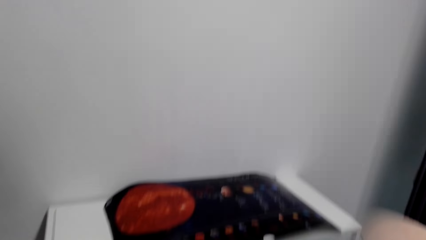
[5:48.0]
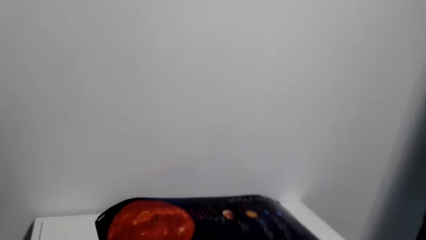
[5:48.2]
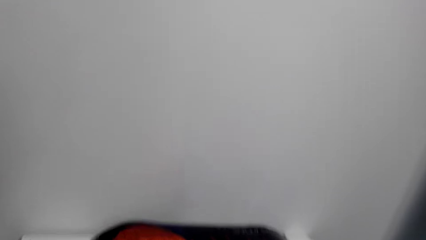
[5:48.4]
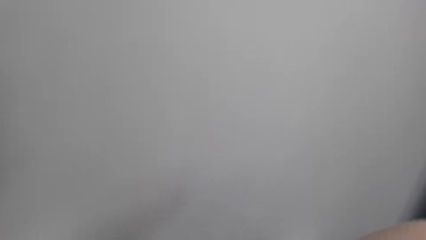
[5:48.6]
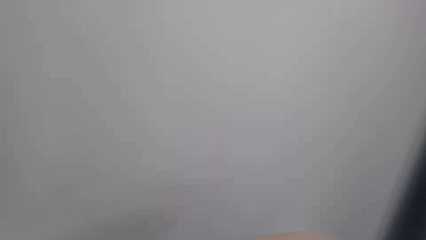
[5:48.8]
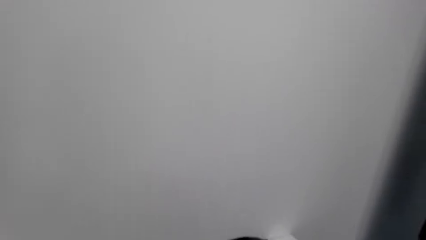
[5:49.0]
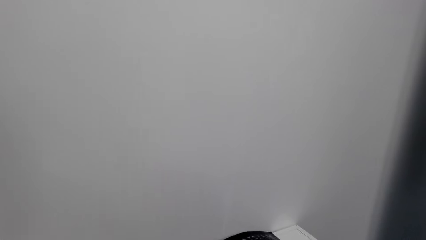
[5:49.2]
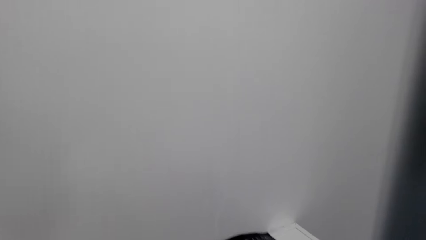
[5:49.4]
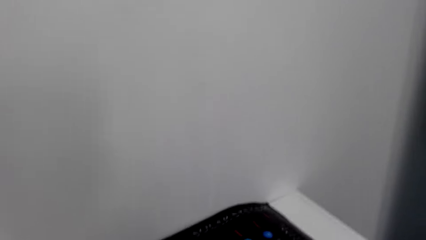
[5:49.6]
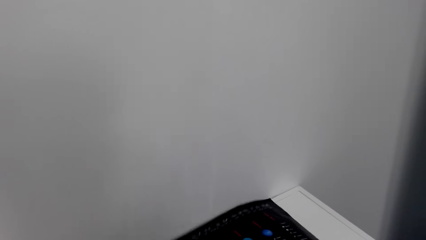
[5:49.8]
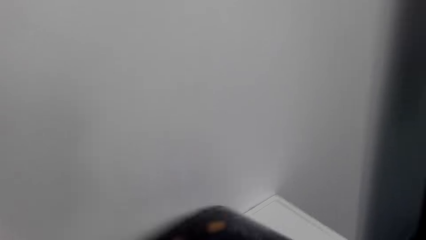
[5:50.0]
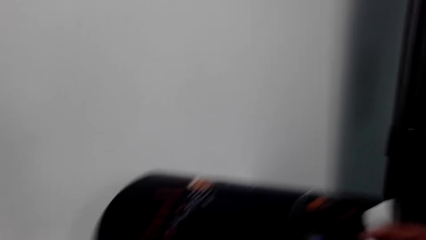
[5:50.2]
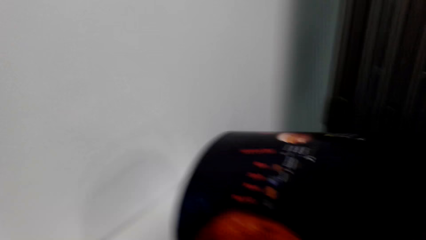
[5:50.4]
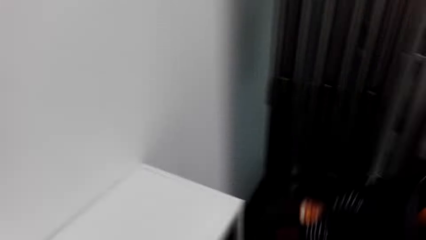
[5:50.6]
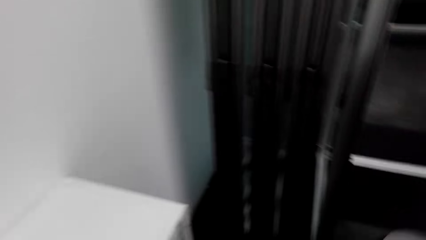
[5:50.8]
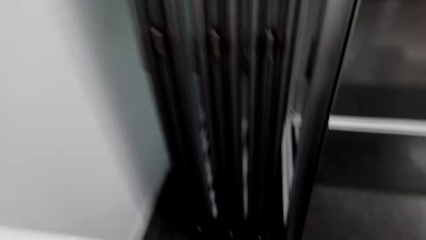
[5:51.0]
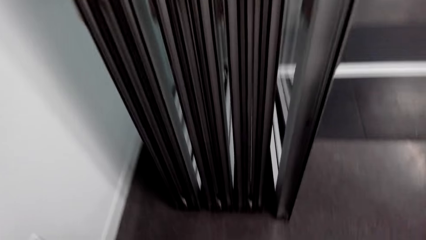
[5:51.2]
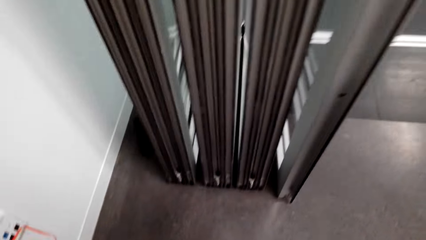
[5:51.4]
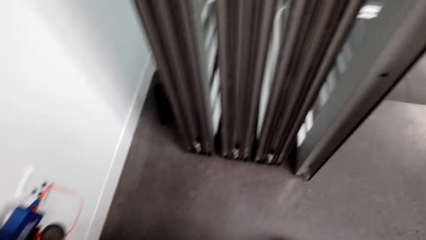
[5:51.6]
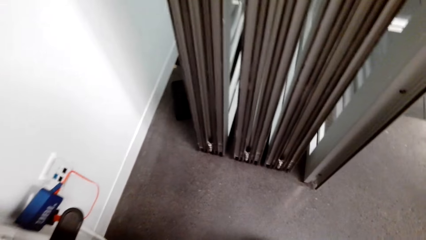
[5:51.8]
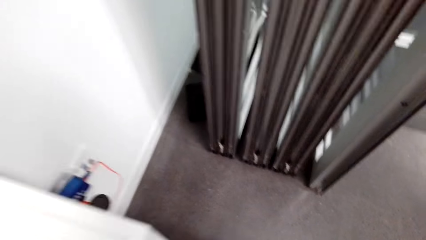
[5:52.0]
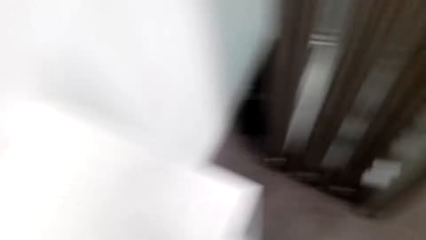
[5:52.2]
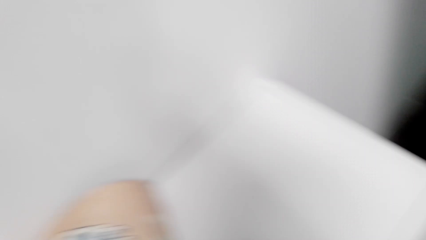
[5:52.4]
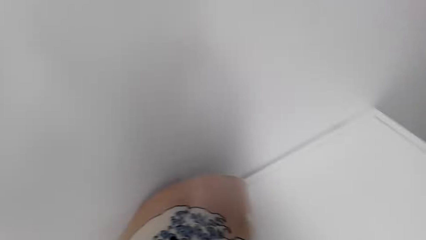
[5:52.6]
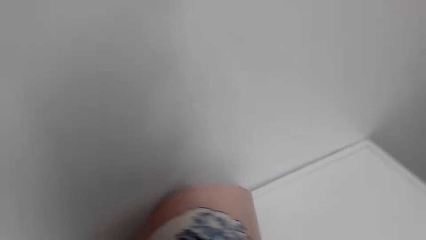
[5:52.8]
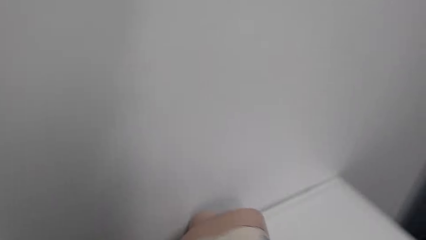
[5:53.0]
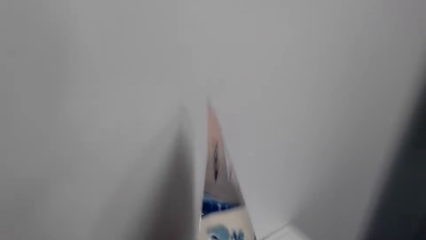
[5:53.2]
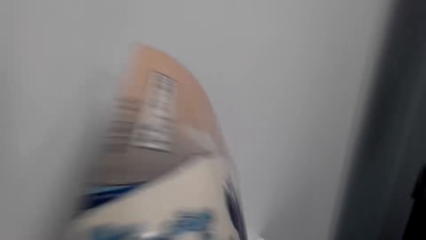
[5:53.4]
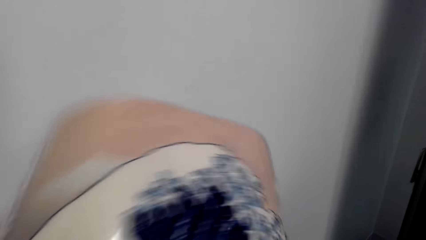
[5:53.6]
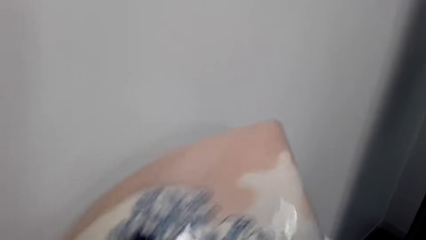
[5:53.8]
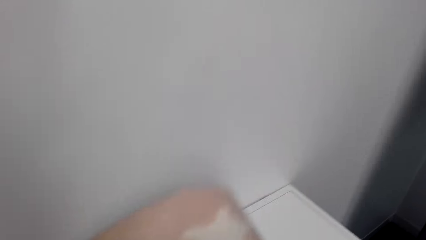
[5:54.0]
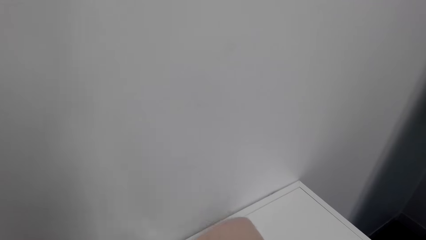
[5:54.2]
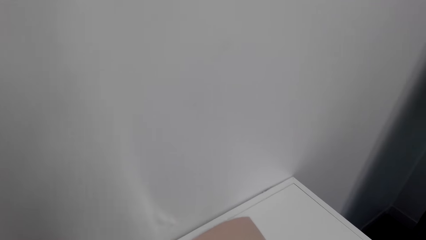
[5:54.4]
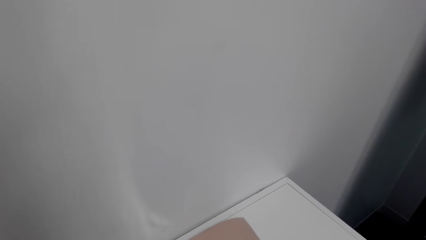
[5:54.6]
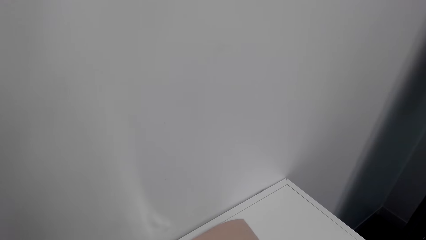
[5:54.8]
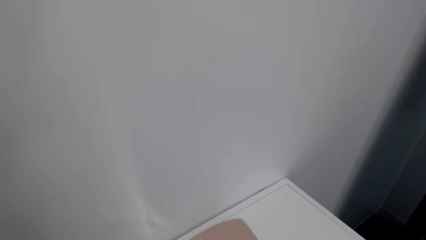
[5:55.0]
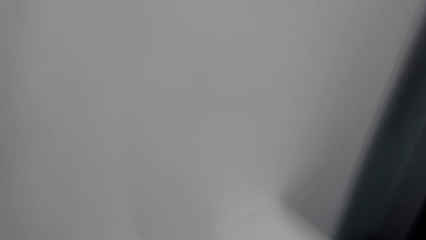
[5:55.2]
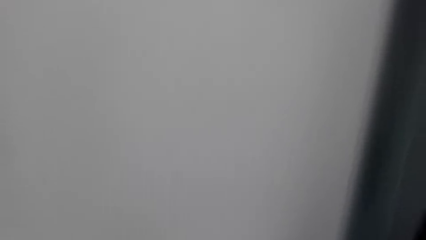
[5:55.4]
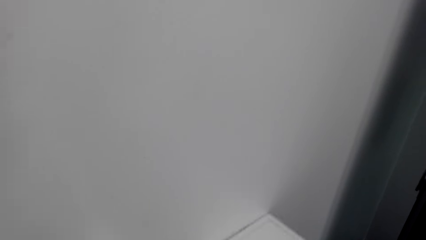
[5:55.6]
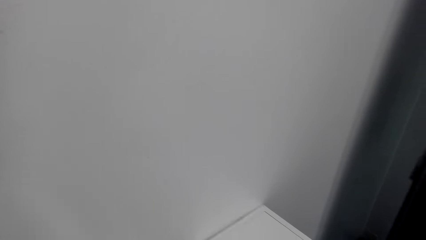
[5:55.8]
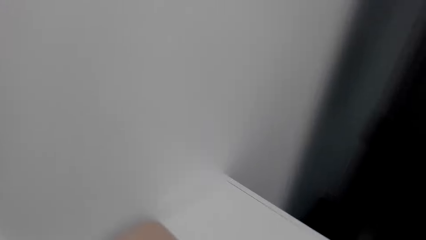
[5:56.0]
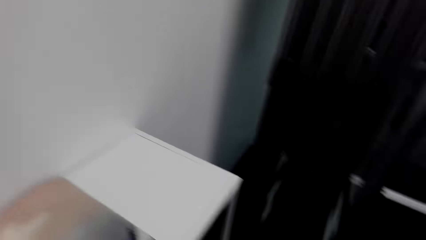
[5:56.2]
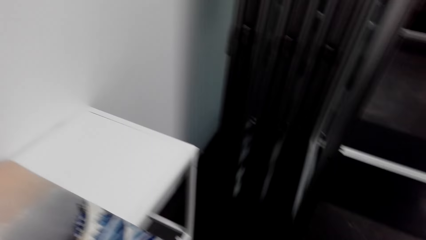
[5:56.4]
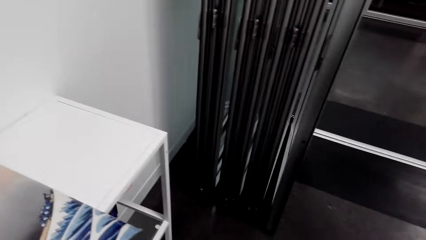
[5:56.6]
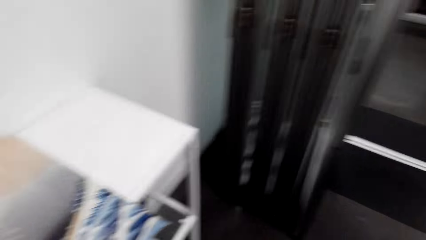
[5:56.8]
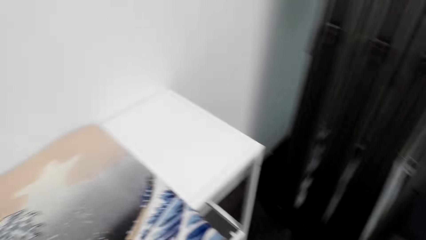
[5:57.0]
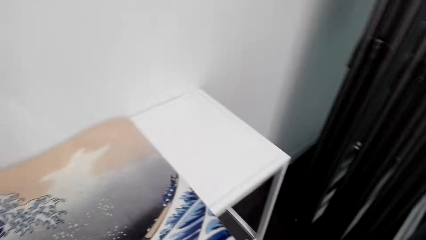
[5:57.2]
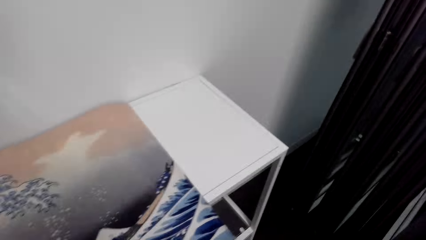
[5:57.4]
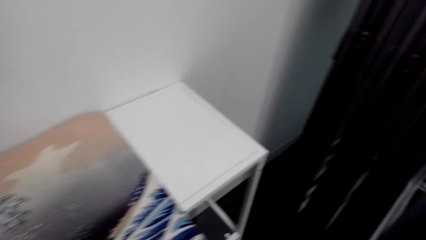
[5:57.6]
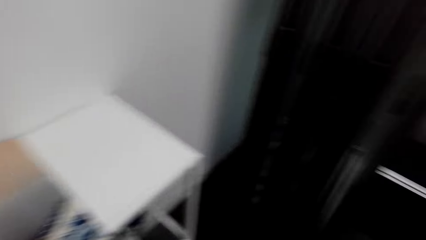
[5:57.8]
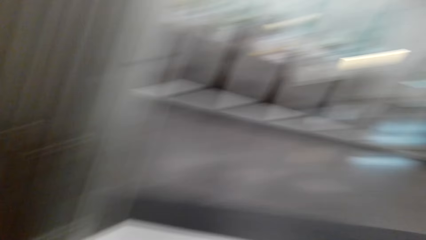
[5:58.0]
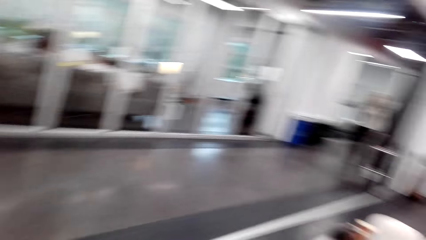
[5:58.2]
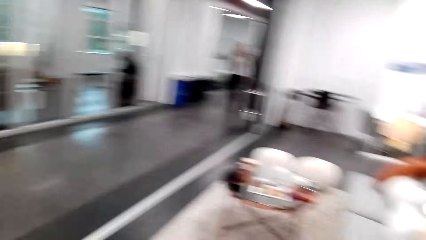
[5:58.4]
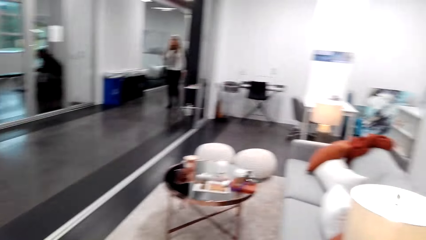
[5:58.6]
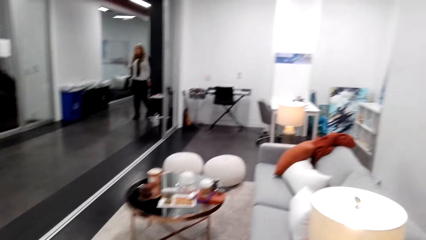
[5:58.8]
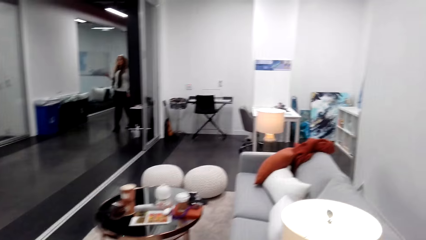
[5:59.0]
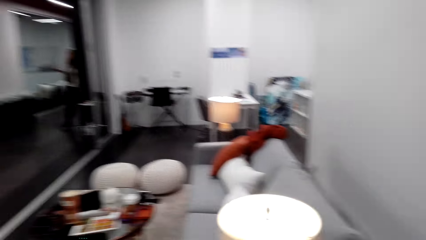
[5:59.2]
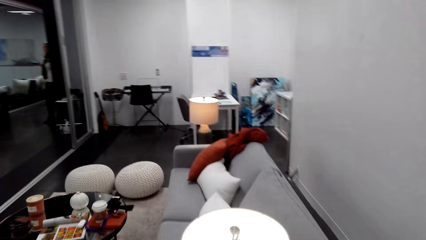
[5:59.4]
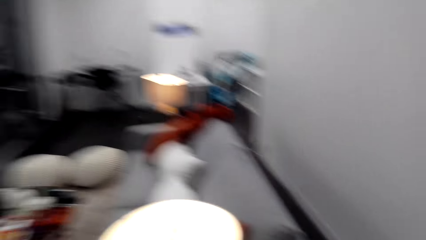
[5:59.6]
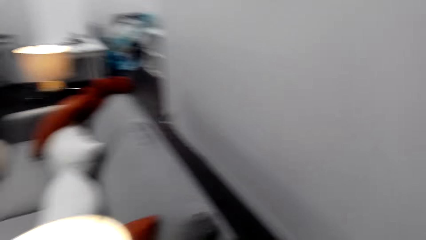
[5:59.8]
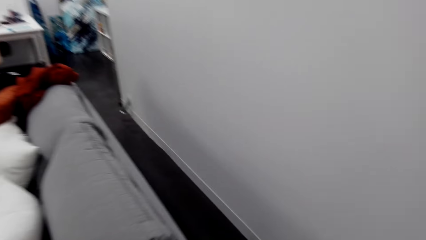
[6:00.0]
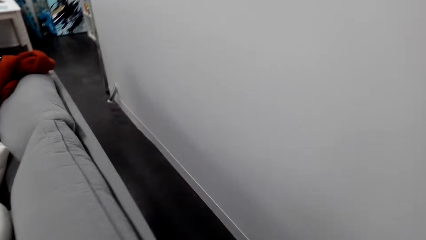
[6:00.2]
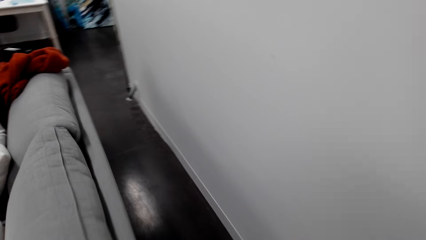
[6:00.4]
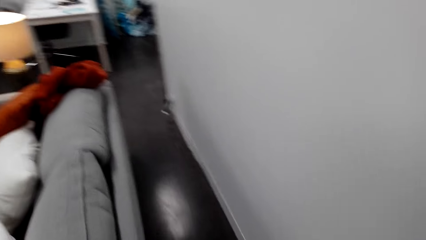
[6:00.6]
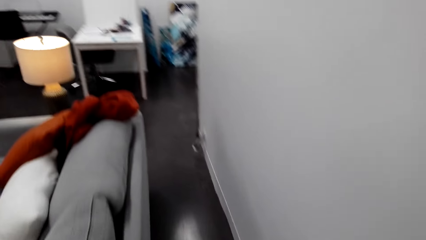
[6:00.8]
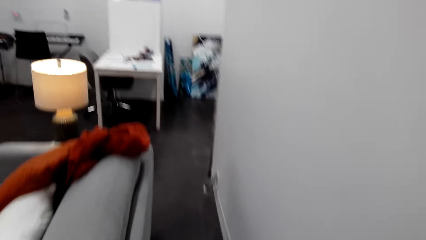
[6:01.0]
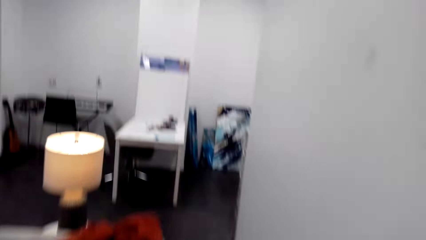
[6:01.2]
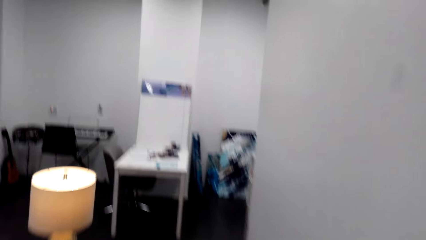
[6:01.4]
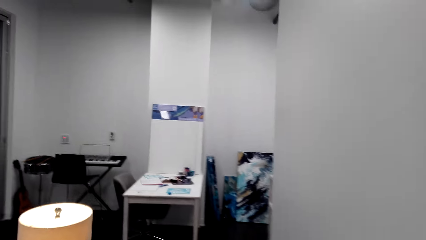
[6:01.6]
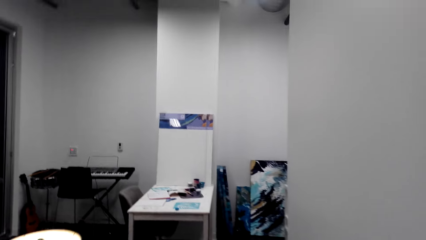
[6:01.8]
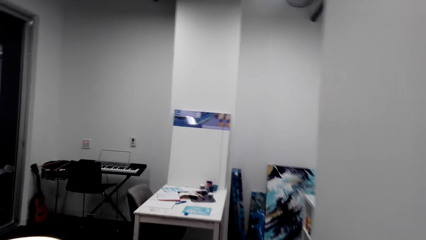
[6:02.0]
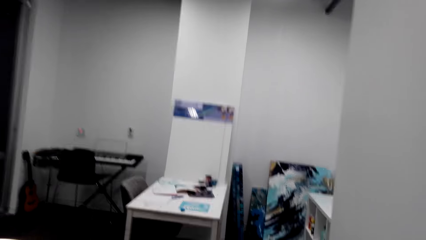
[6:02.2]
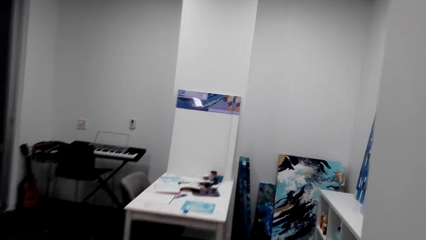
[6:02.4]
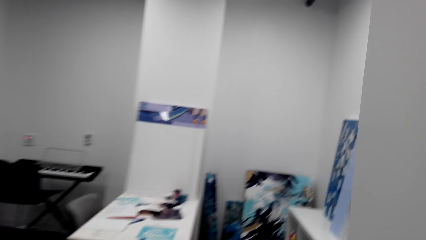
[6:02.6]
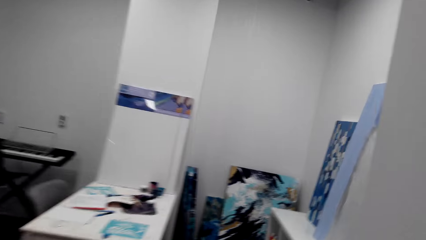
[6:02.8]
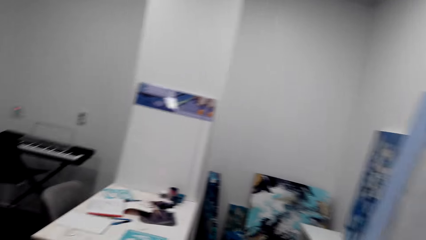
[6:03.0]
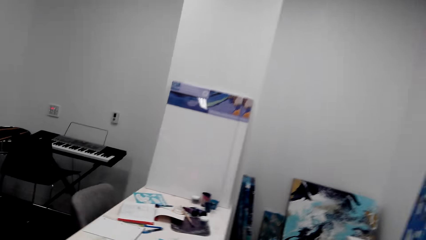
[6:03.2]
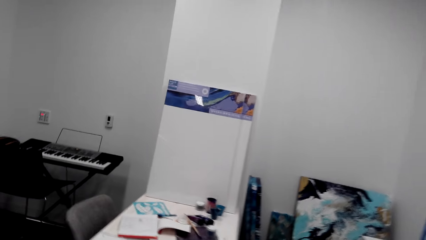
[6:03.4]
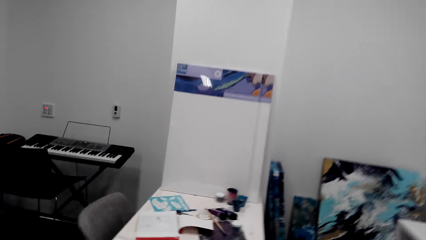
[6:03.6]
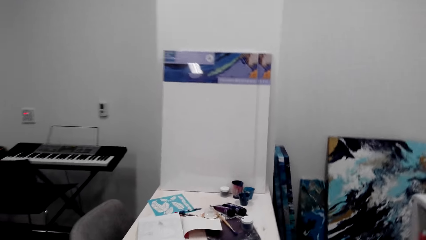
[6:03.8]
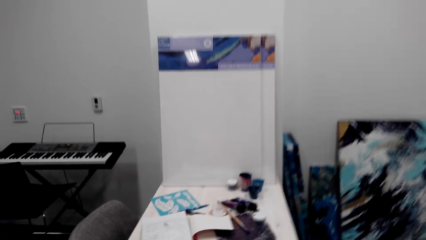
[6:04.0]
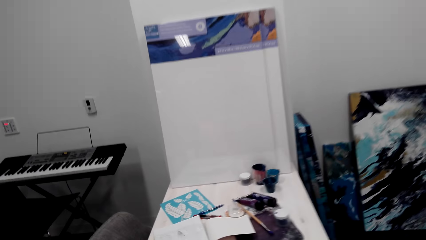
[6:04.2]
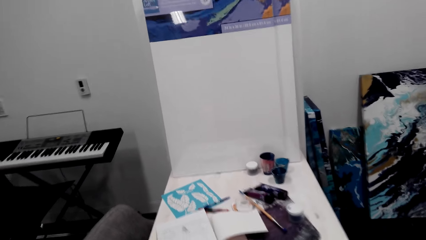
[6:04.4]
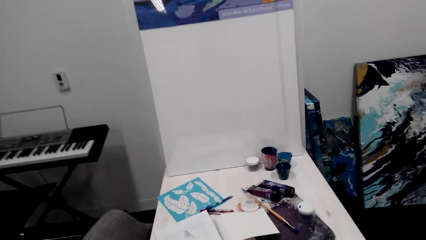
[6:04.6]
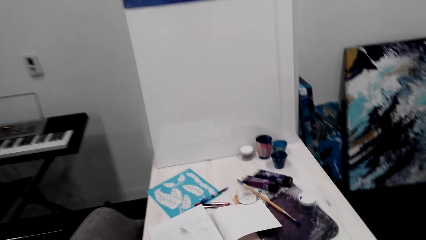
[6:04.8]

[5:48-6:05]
The camera wearer picks up the poster. They place the poster on something. They hold the poster, unfold the poster, and place the poster on the table. They look around the house. A woman walks around the house. The camera wearer walks around the house. They walk towards a seat. They walk towards a table.
